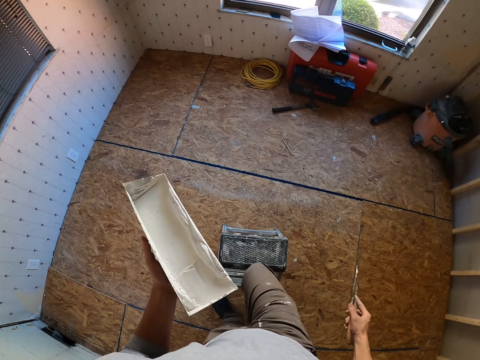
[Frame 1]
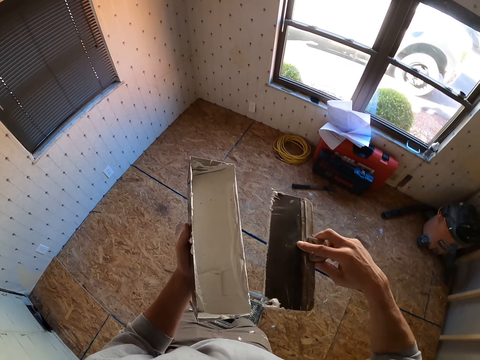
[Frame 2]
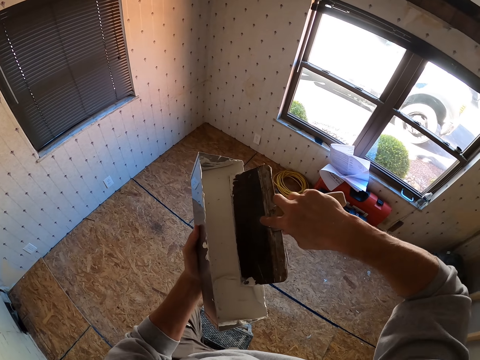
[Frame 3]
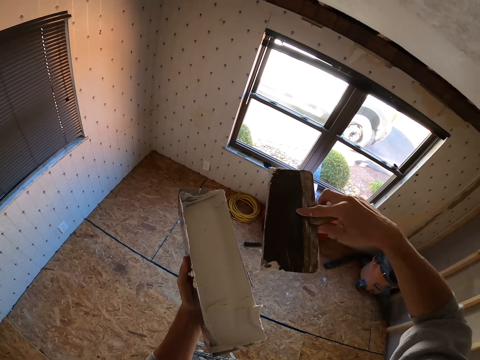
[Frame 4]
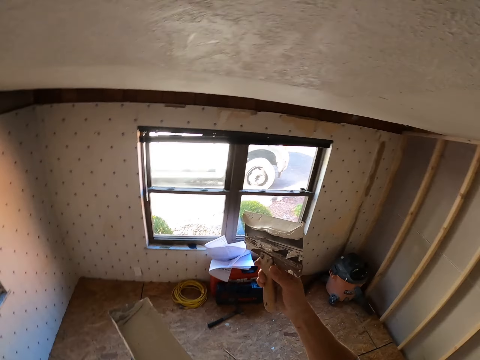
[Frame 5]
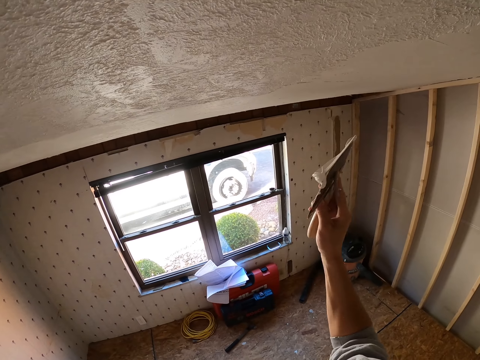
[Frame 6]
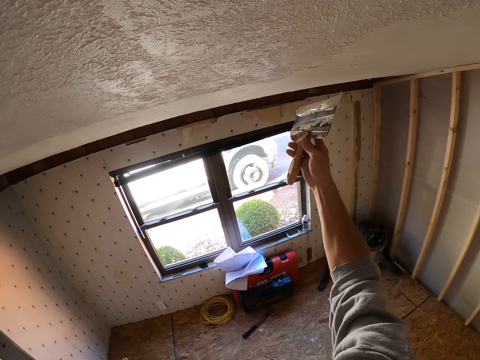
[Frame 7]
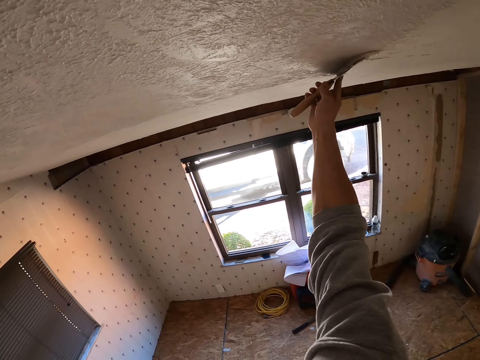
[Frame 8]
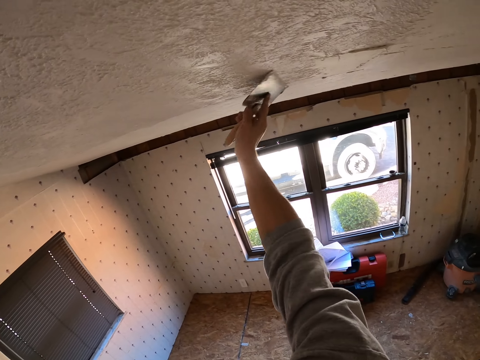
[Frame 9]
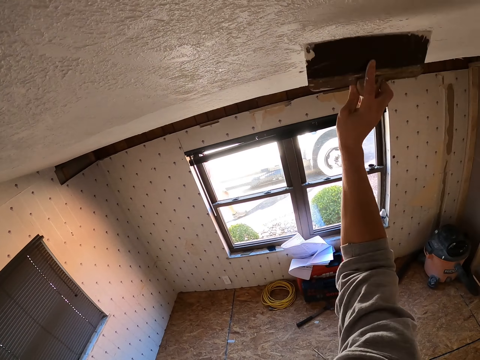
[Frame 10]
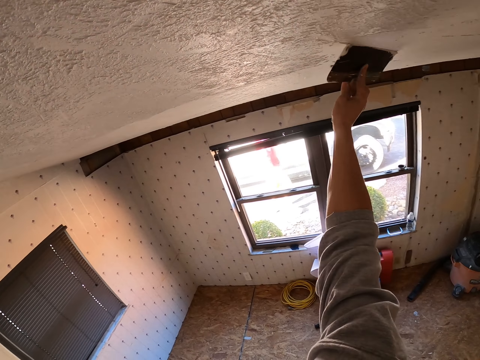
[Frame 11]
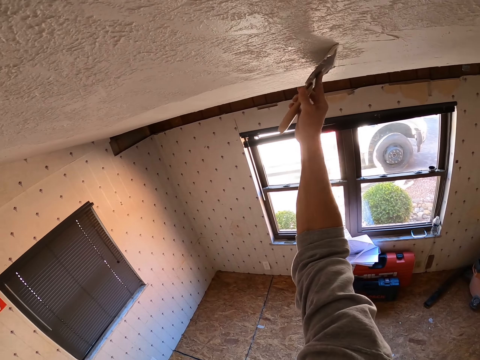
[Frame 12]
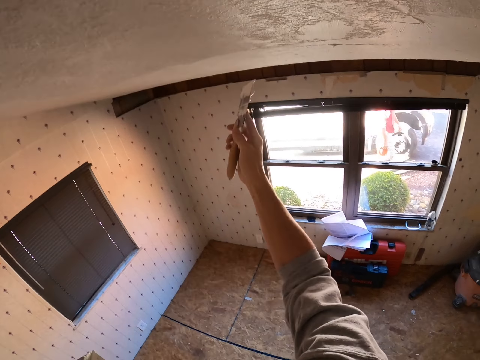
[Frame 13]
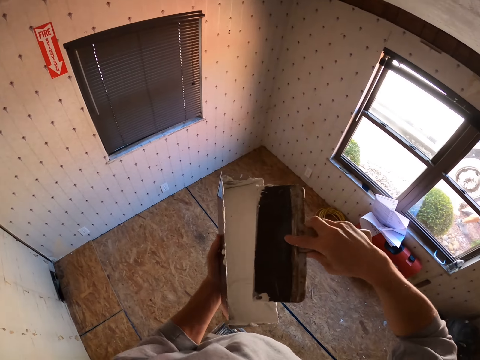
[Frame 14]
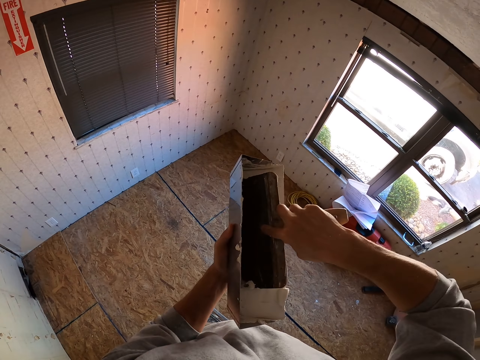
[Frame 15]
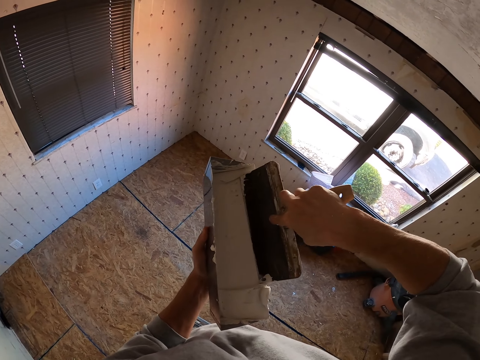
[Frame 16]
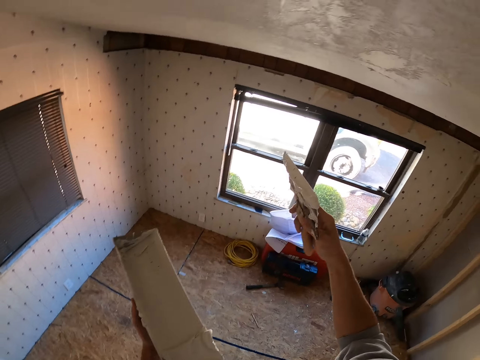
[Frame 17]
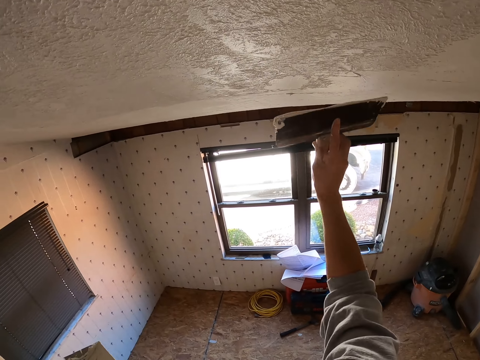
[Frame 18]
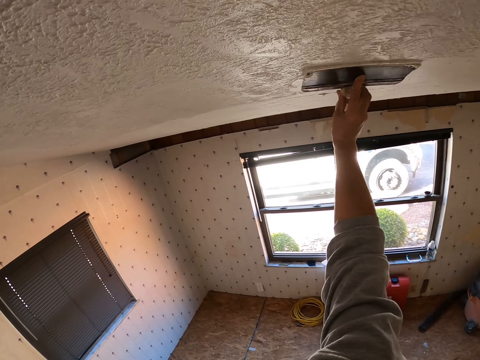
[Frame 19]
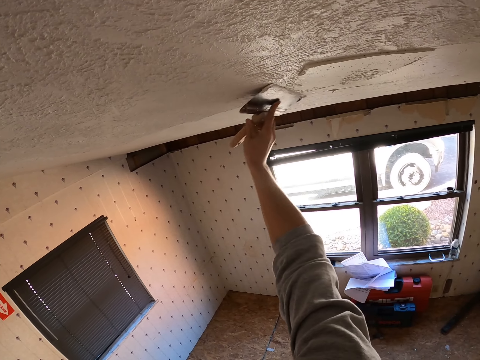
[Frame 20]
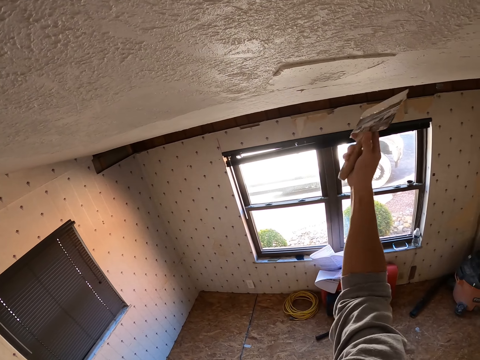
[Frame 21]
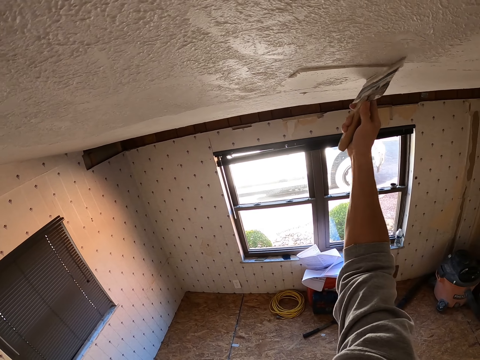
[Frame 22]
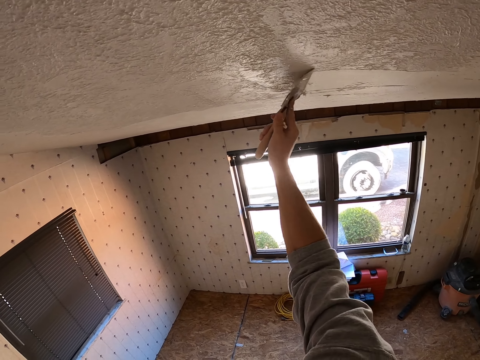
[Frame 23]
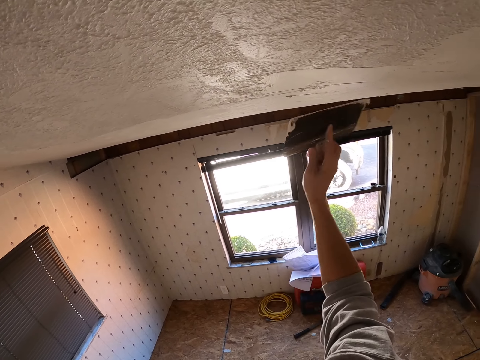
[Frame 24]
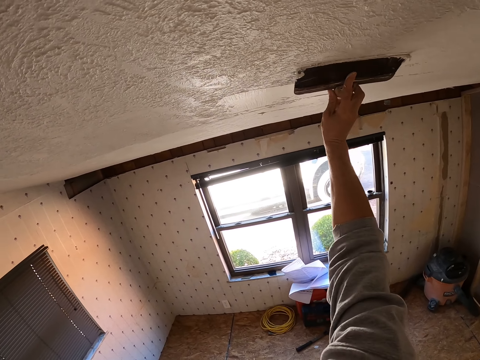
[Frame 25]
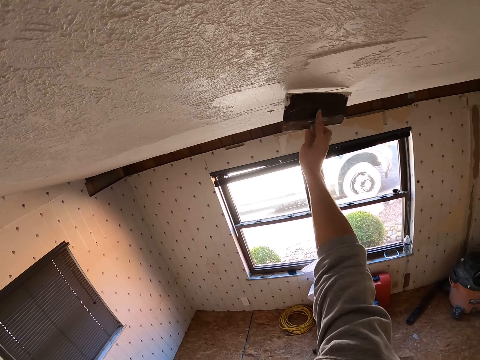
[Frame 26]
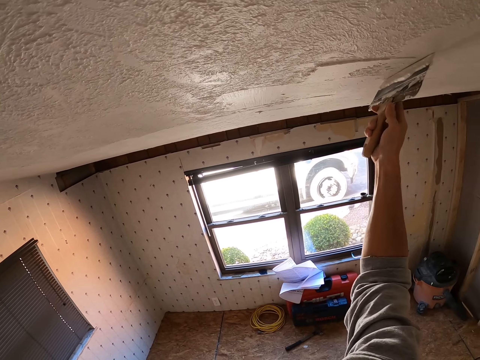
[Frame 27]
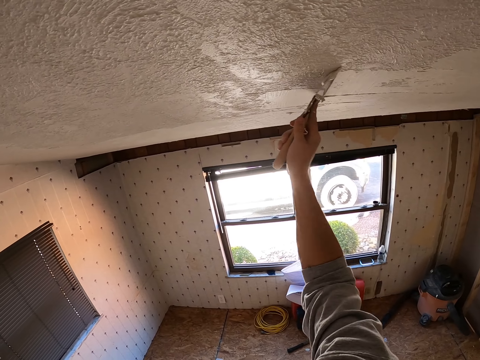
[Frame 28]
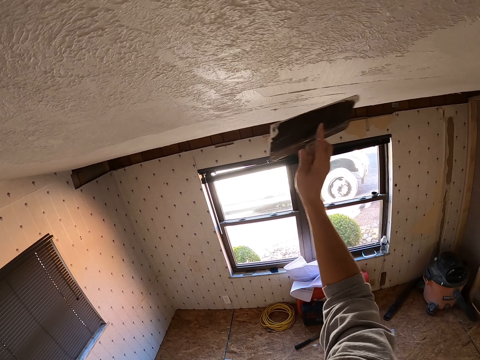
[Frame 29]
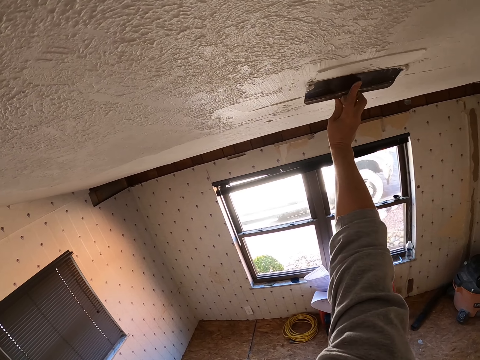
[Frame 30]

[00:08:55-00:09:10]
The camera wearer climbs up the ladder. They scoop the skim coat in the container with the skim coat knife. They apply the skim coat on the ceiling with the skim coat knife. They scoop the skim coat in the container with the skim coat knife. They apply the skim coat on the ceiling with the skim coat knife.

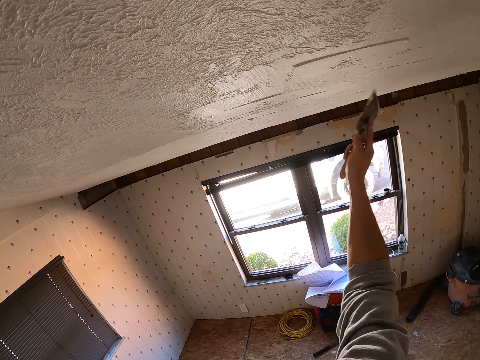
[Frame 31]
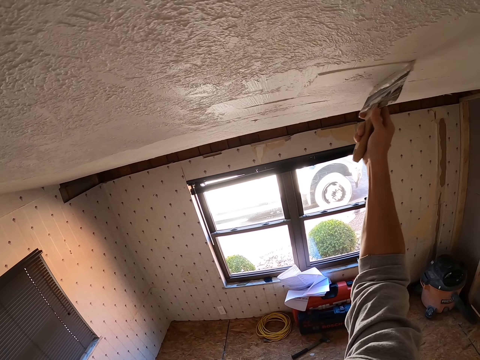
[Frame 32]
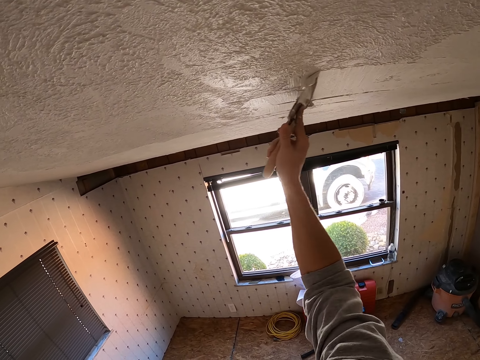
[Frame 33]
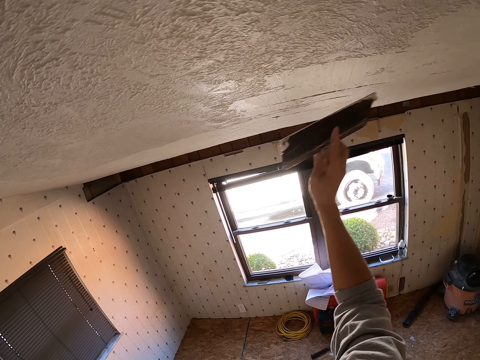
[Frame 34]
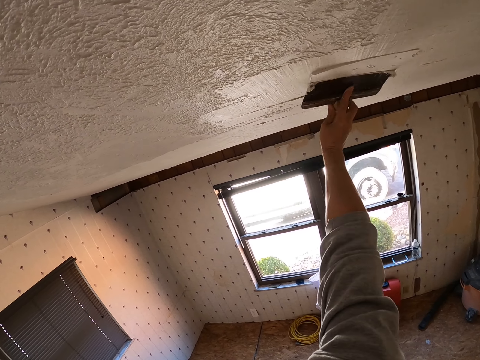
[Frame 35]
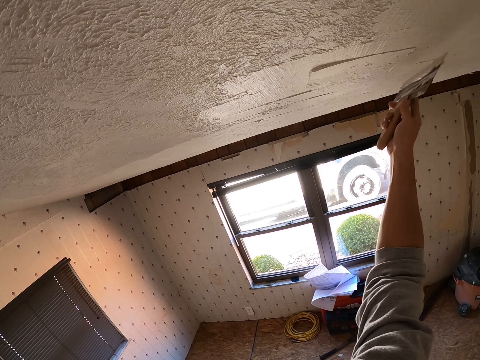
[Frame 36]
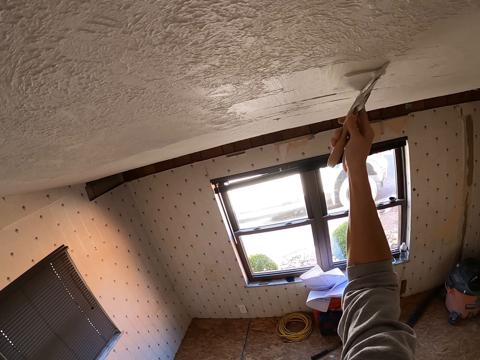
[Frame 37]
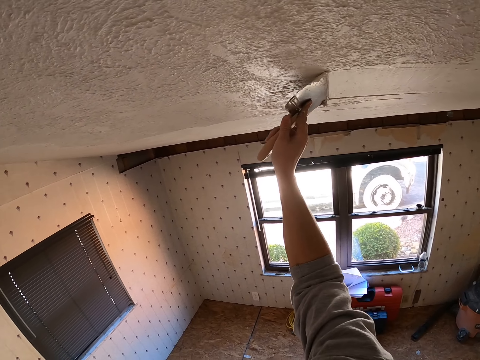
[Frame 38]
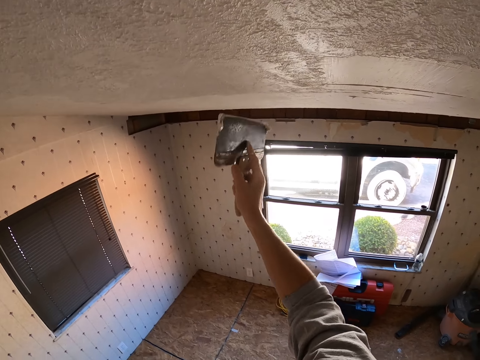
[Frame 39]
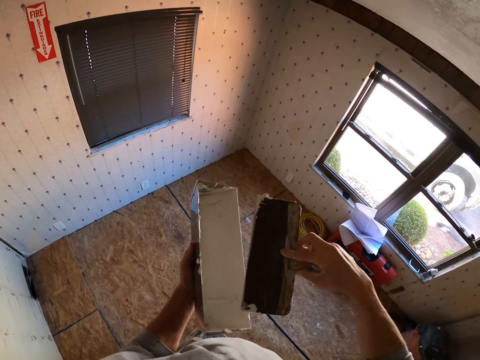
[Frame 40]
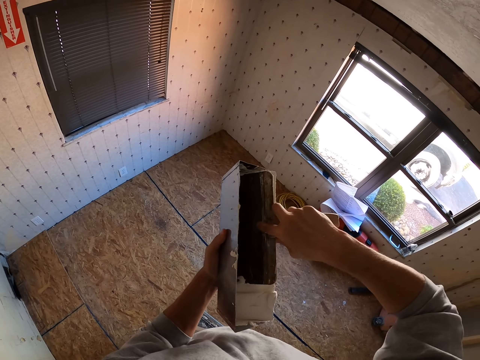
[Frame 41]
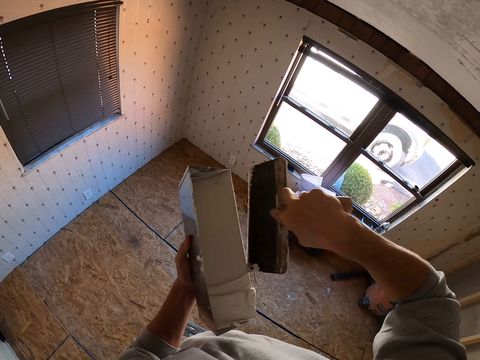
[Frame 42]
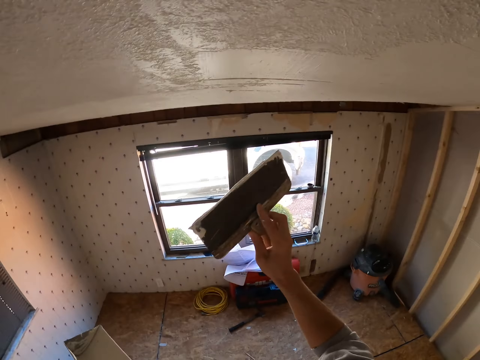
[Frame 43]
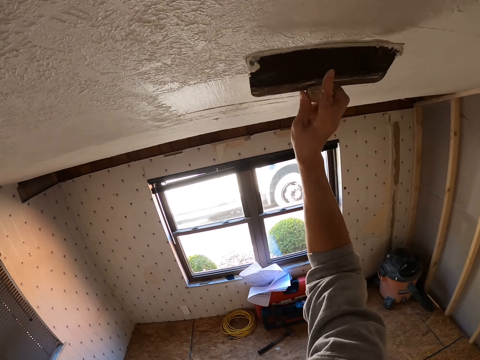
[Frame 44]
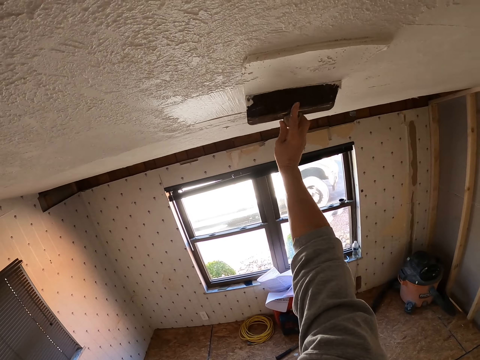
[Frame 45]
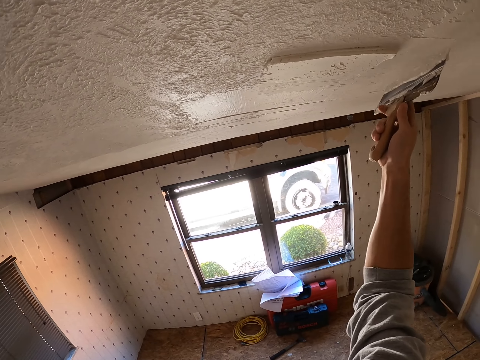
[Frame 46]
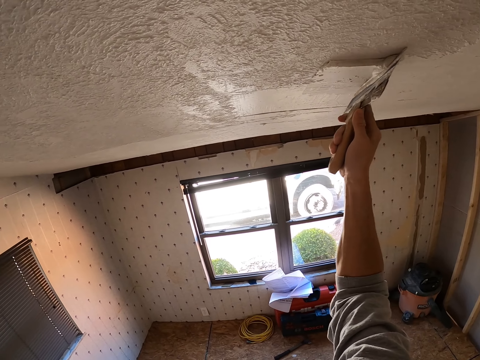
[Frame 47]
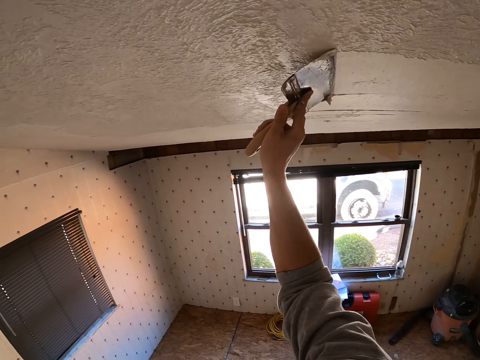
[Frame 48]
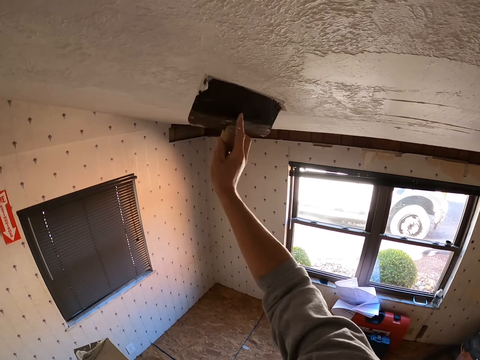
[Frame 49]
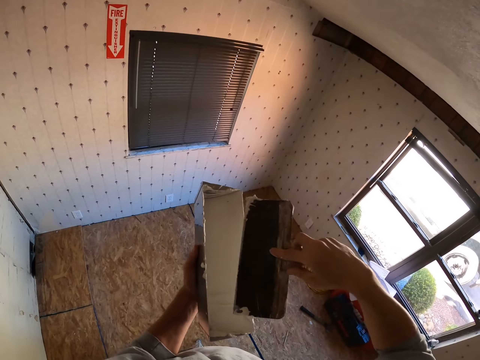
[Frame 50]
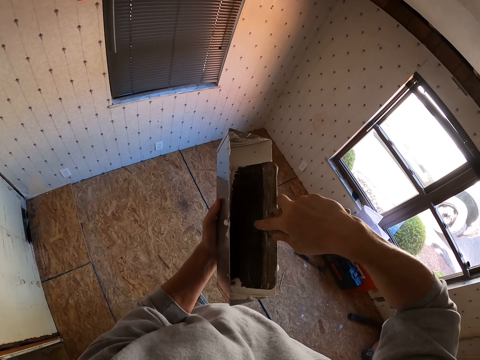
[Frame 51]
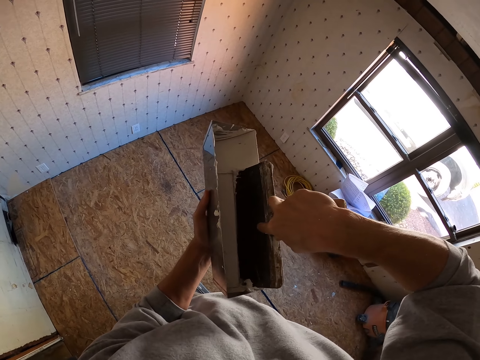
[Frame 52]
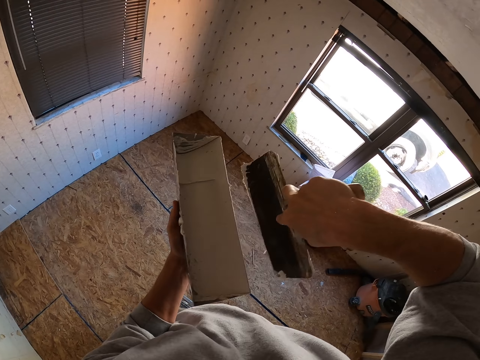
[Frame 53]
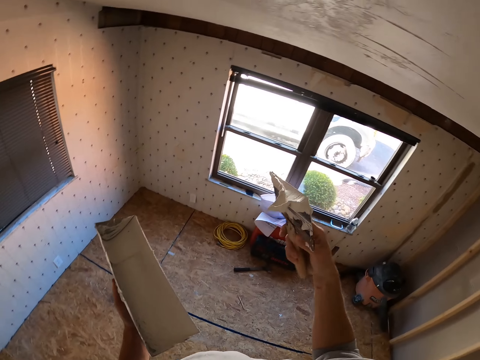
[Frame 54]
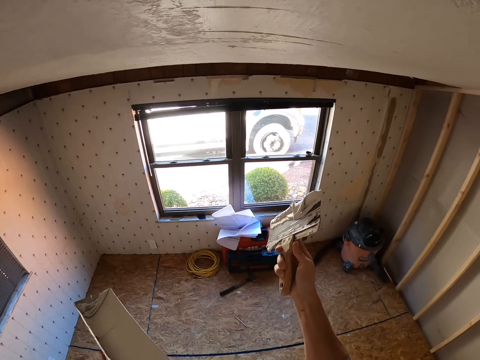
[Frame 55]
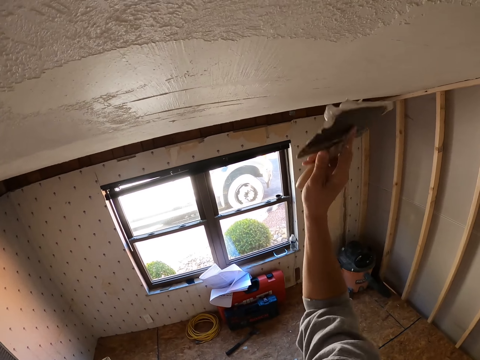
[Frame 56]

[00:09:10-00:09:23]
The camera wearer scoops the skim coat in the container with the skim coat knife or pad painter. They lift the scraper, paint the ceiling with the scraper, drop the right hand, insert the scraper on the paint and lift the scraper.
